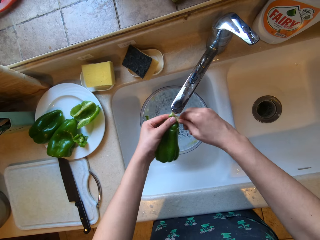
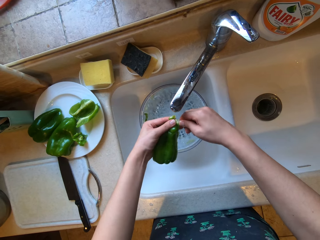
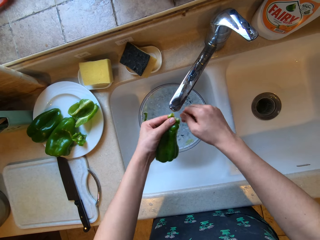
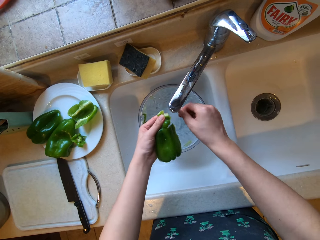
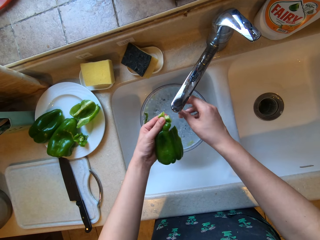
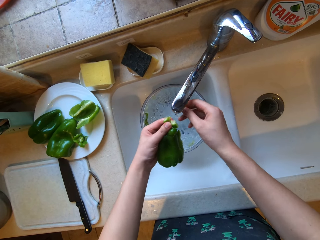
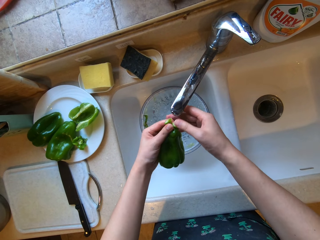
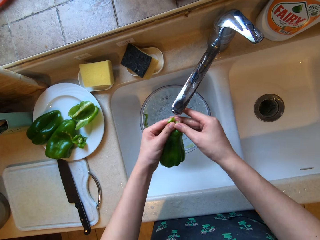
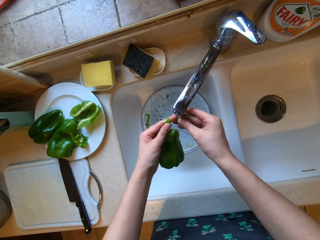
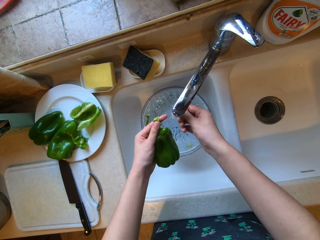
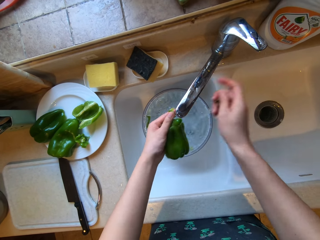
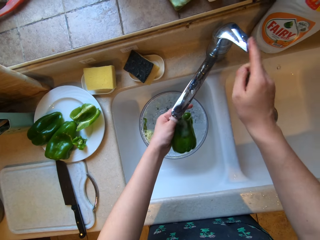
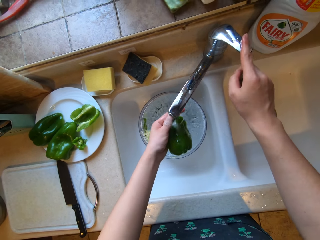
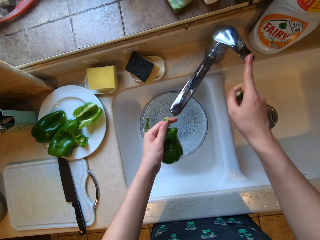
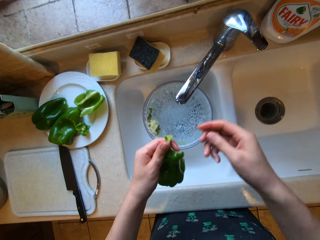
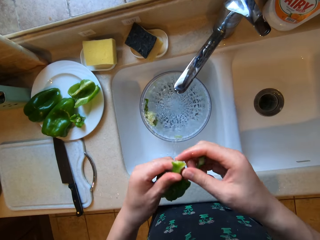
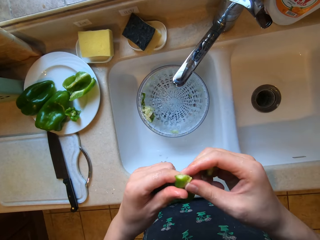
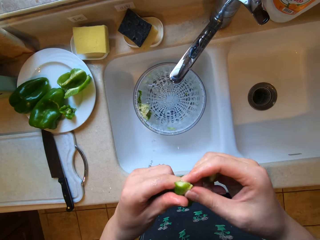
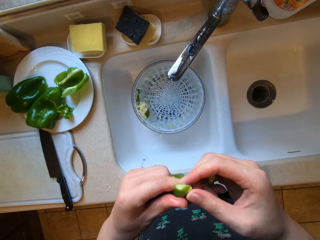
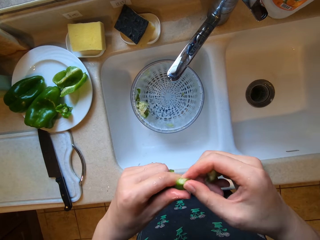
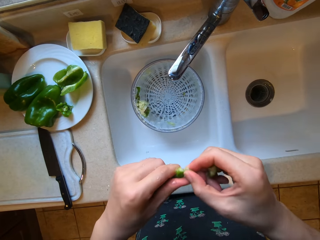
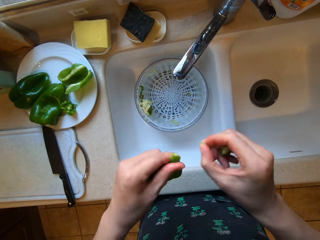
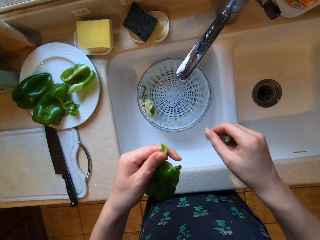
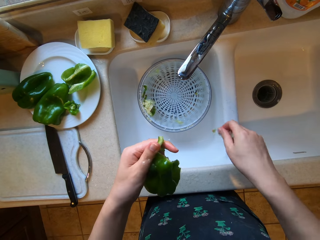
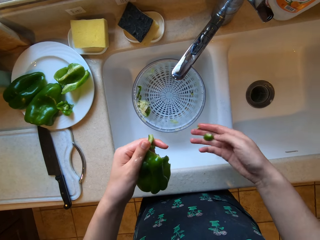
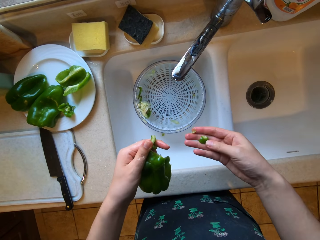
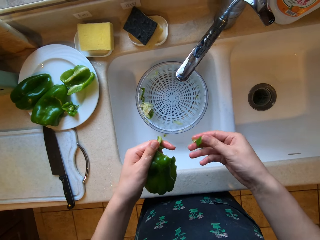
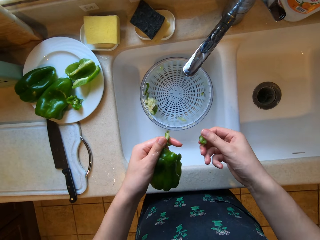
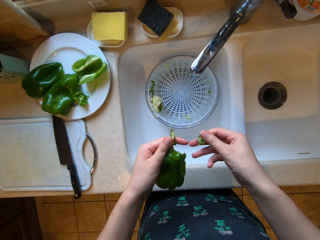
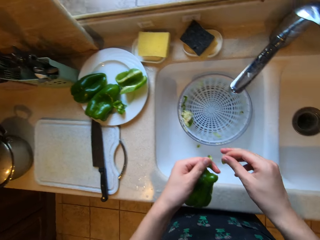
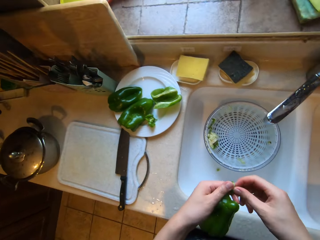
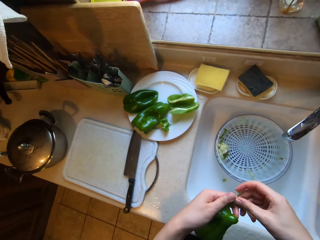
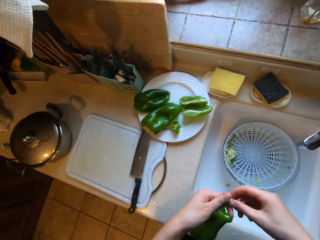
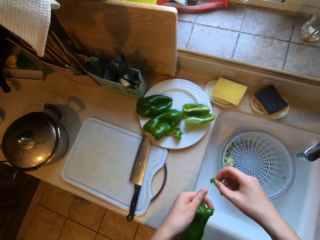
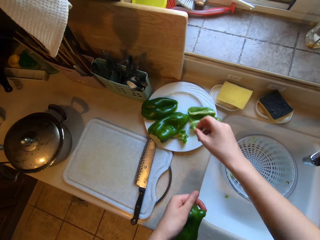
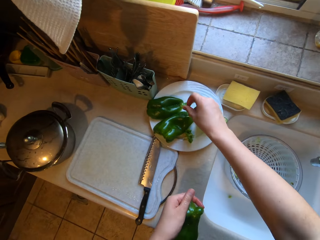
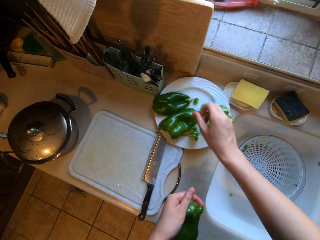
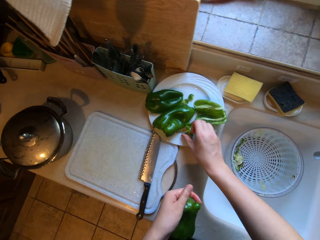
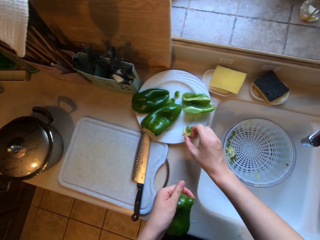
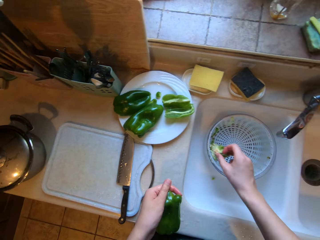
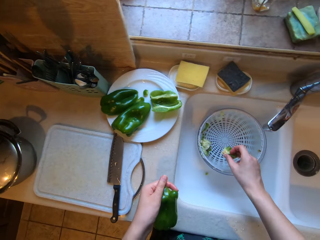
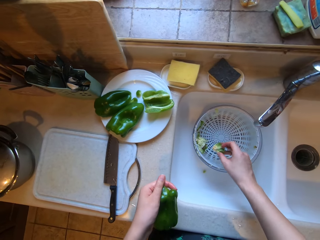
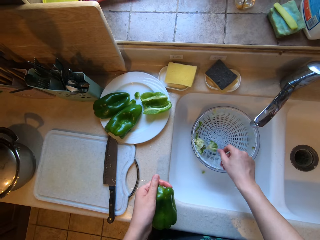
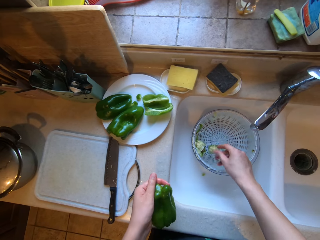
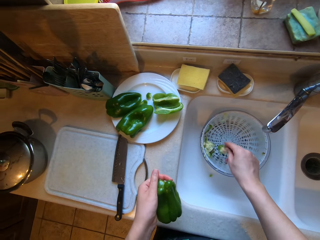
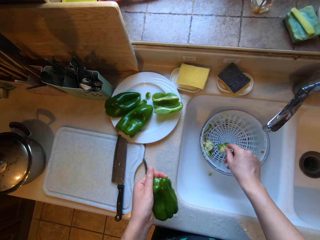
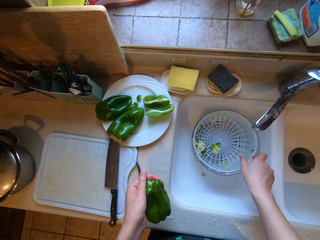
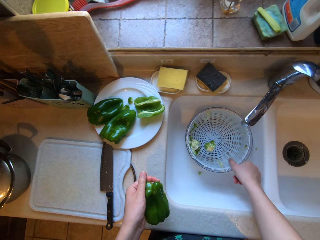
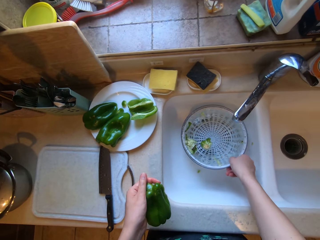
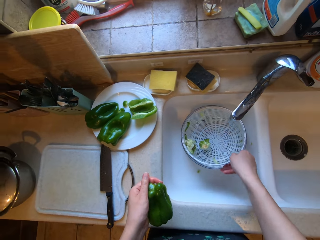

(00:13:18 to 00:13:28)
The camera wearer closes the tap with his right hand. He drops a piece of the bell pepper into the plate with his right hand. He picks up a piece of the bell pepper with his right hand. He drops the piece of bell pepper into the sieve in the sink.

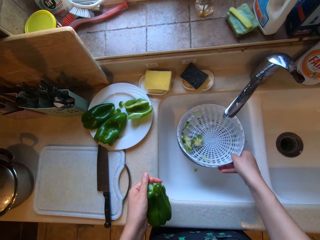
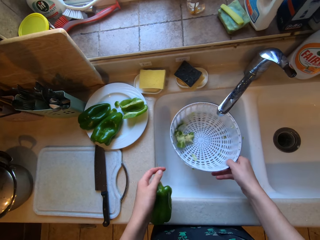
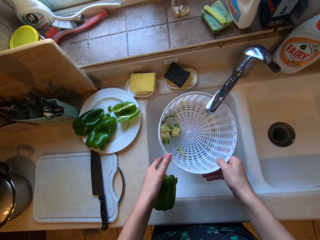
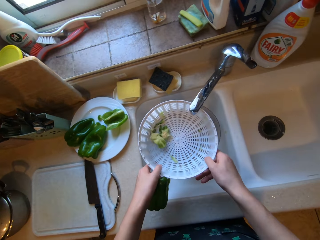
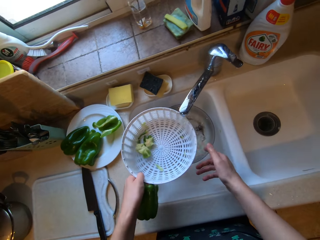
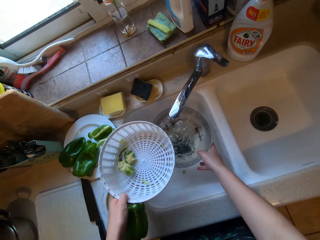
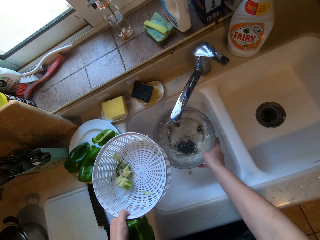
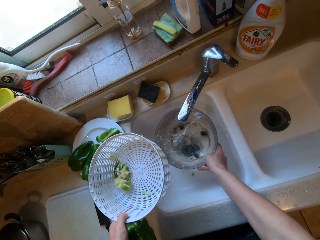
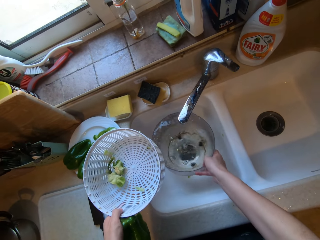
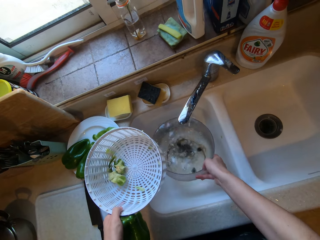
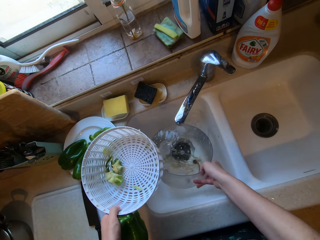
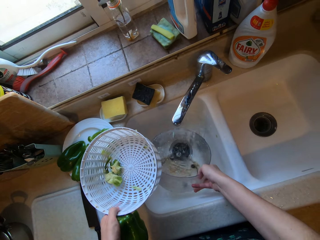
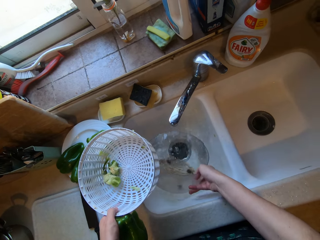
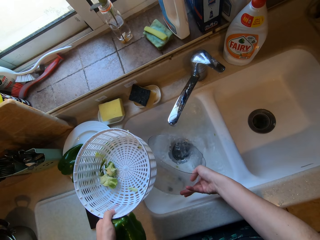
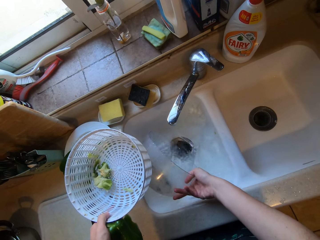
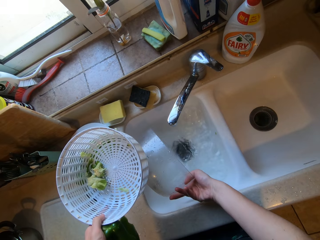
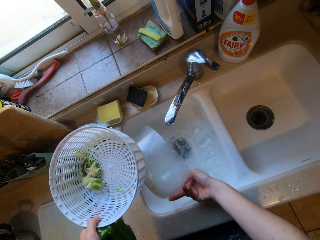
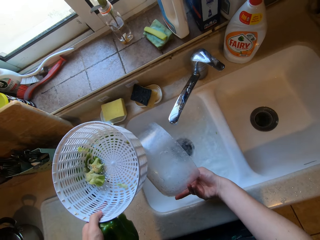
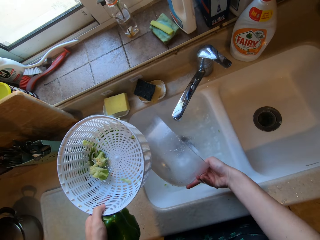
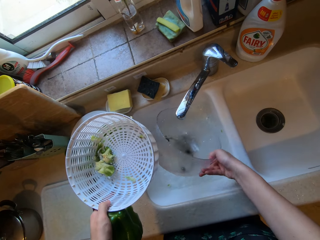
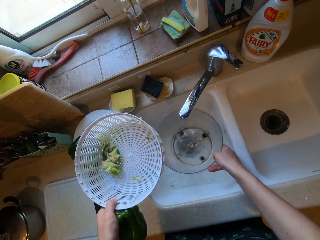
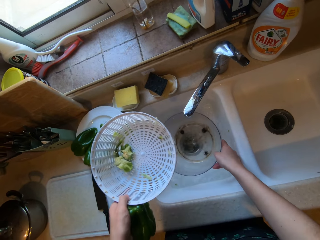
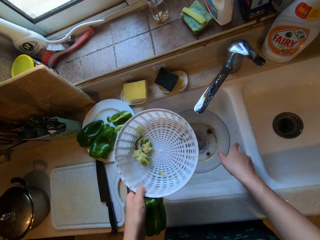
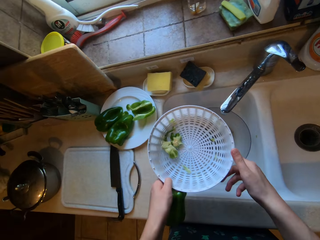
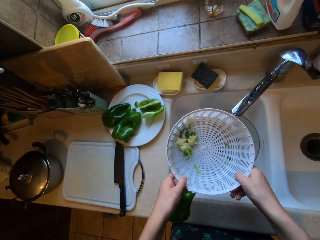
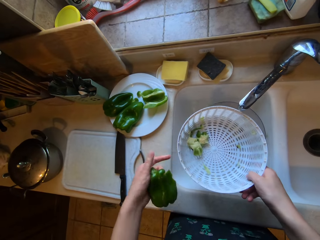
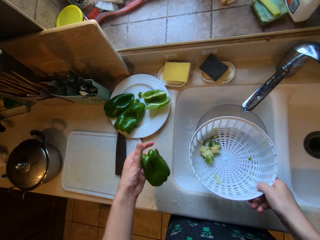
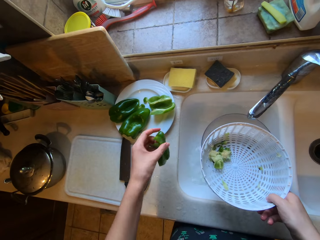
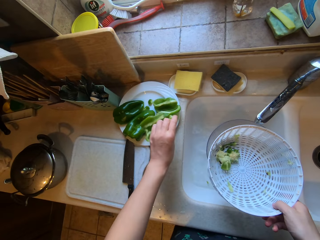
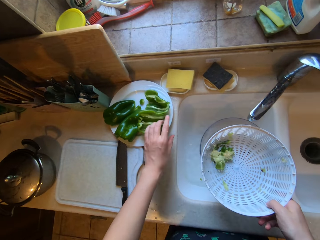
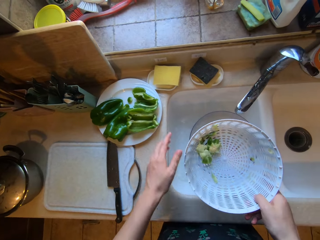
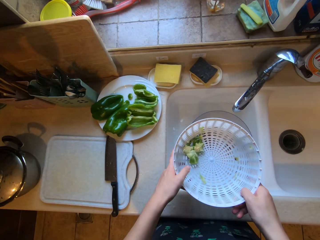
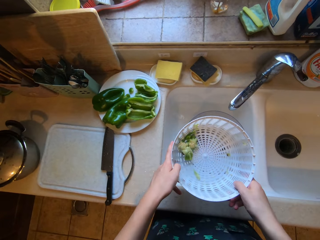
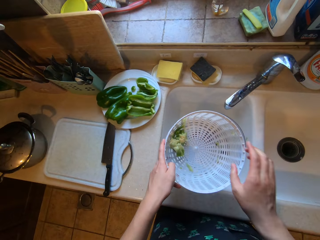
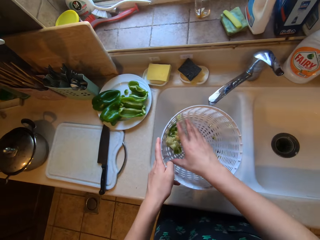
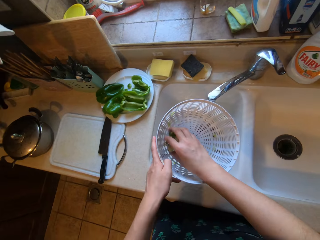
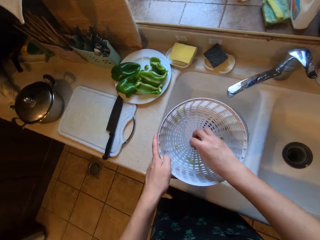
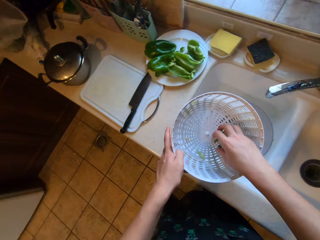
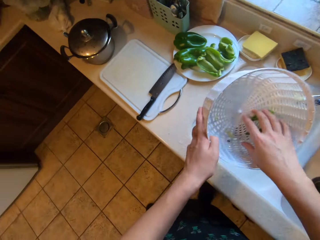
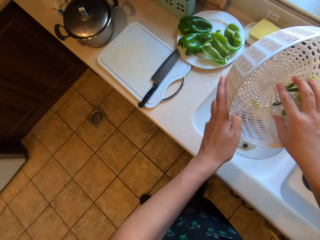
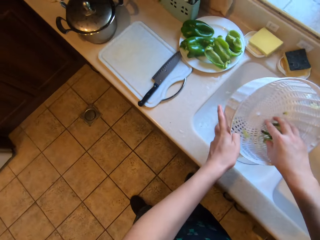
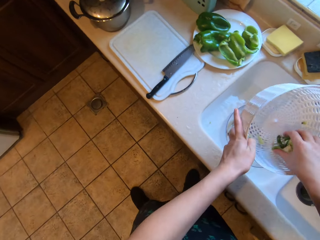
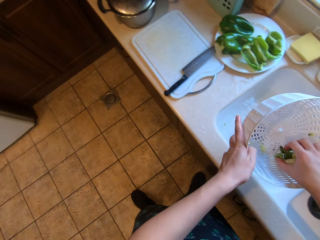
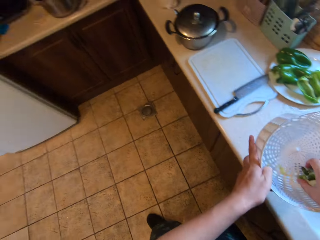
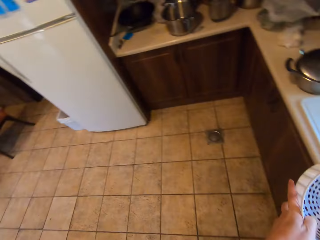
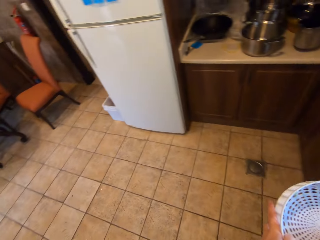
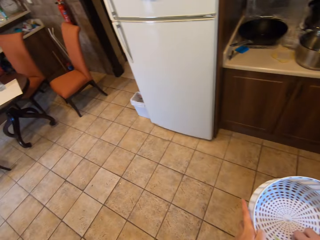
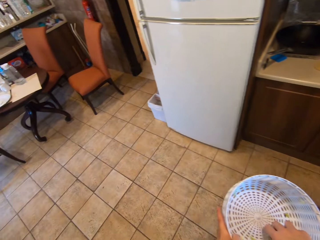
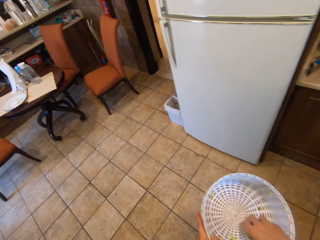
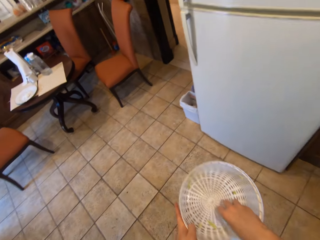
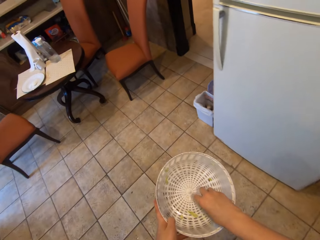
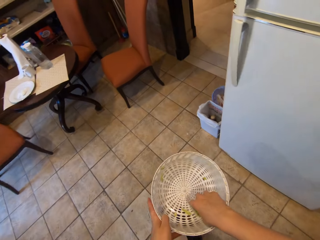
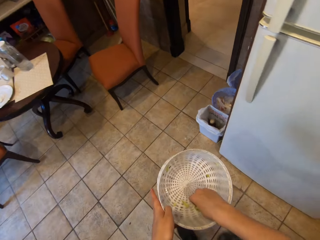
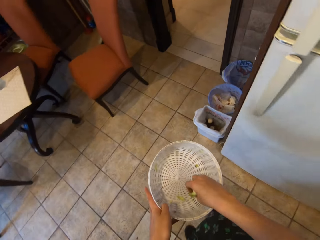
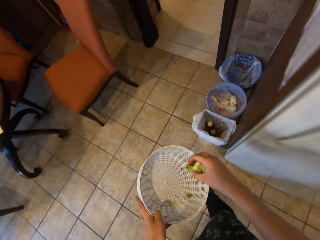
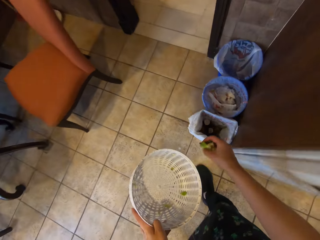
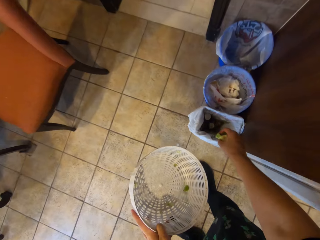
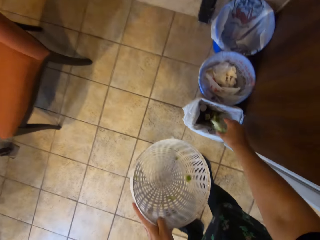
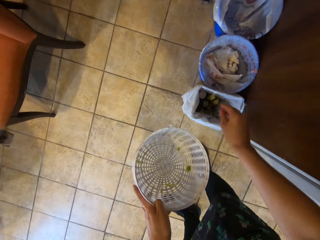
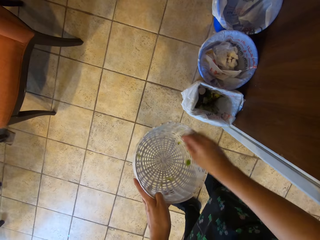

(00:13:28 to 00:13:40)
The camera wearer picks up the sieve from the bowl in the kitchen sink with his right hand. He transfers the sieve to his left hand. He grabs the bowl from the sink with his right hand. He pours out the water in the glass bowl into the sink. He drops the bowl into the sink with his right hand. He transfers the sieve to his right hand. He drops the green bell pepper in his left hand in the plate on the counter. He transfers the sieve to his left hand. He picks up the trash in the sieve with his right hand. He walks towards a trash bin.
